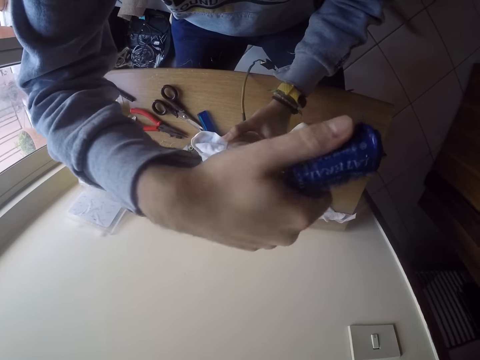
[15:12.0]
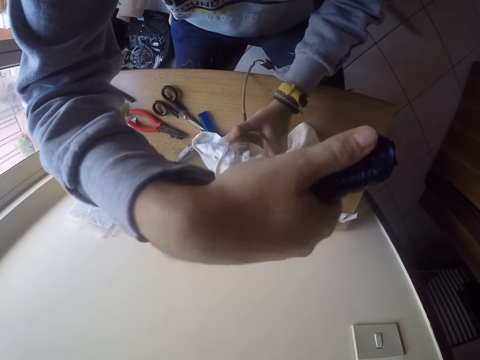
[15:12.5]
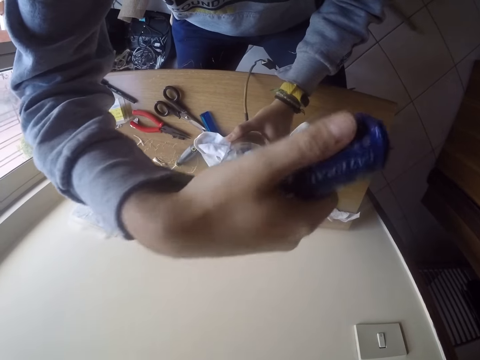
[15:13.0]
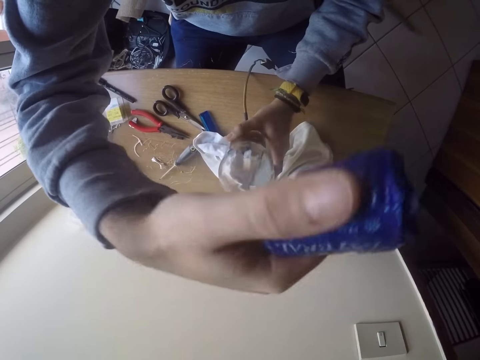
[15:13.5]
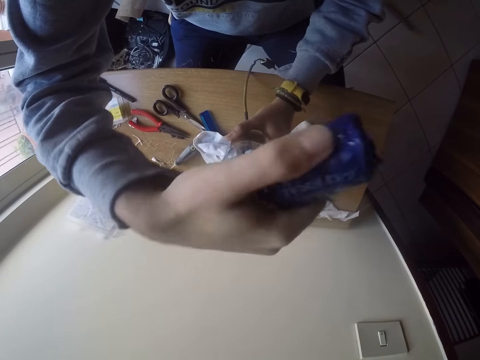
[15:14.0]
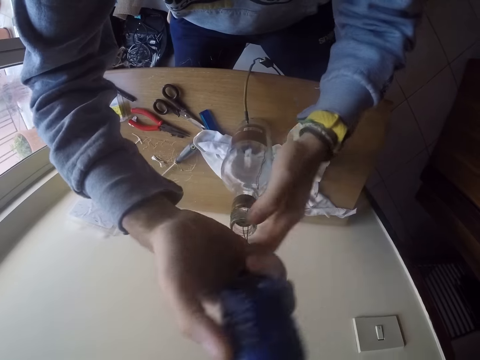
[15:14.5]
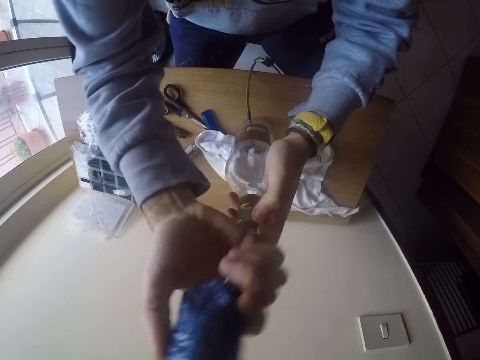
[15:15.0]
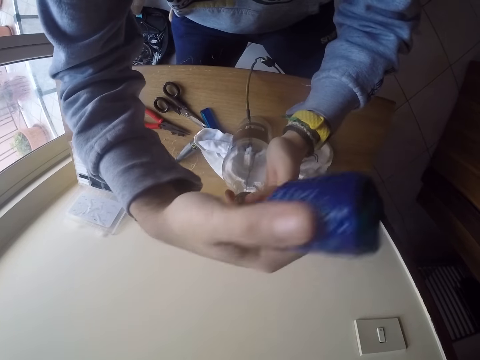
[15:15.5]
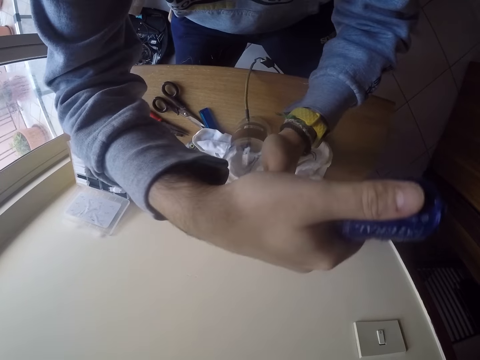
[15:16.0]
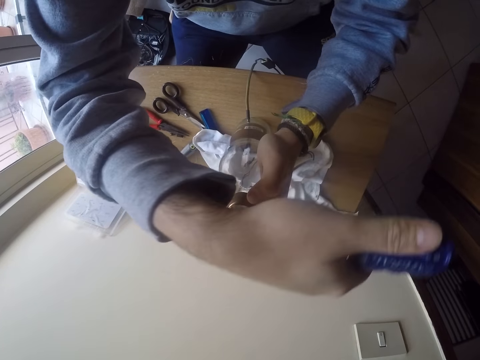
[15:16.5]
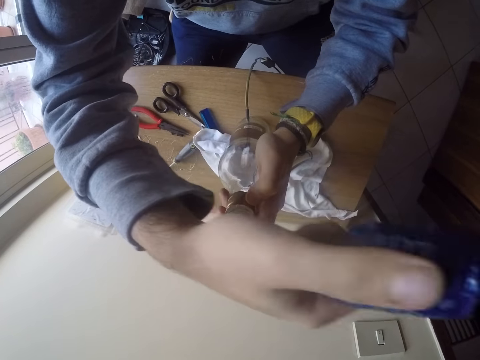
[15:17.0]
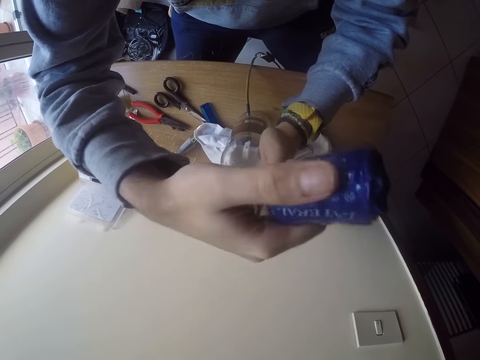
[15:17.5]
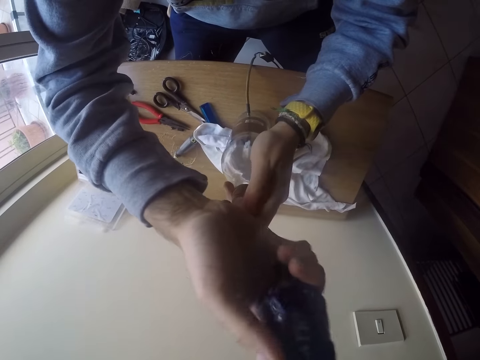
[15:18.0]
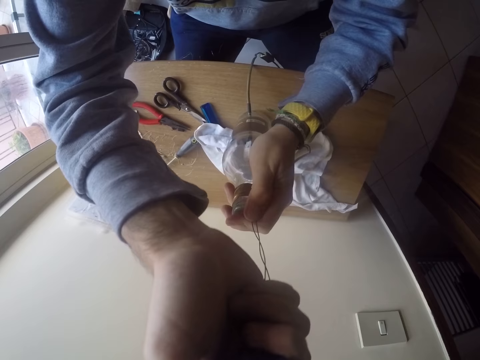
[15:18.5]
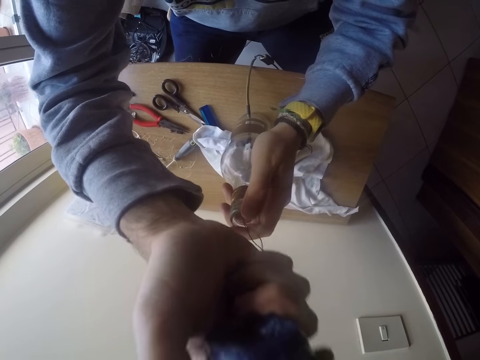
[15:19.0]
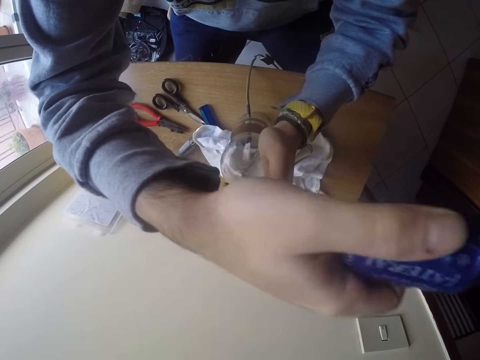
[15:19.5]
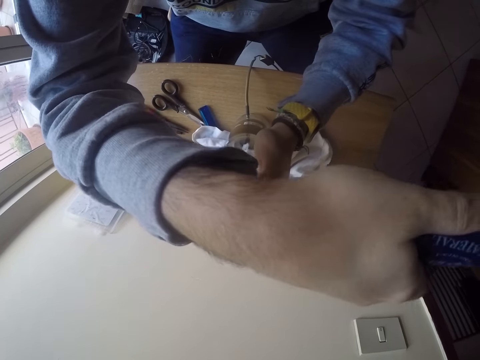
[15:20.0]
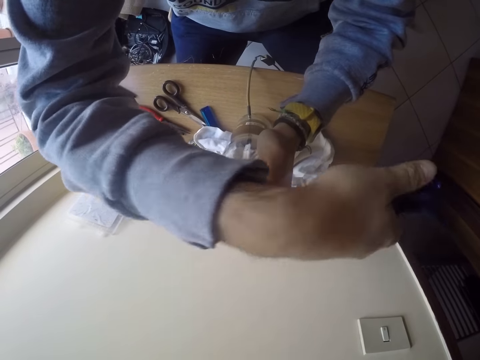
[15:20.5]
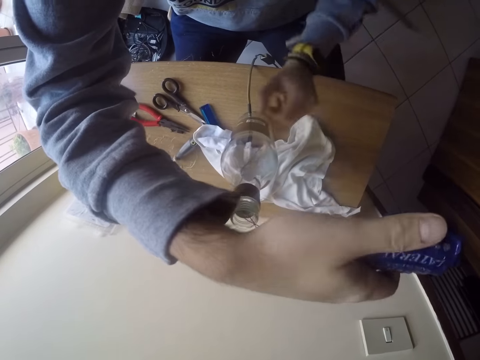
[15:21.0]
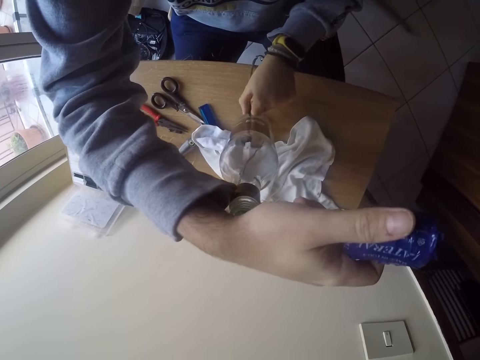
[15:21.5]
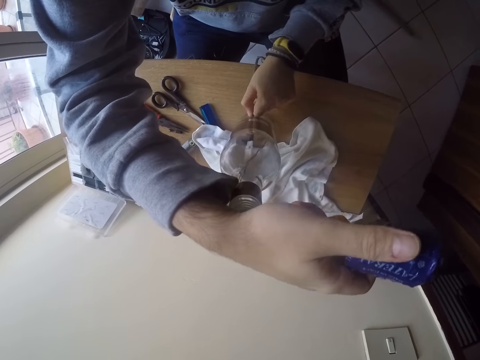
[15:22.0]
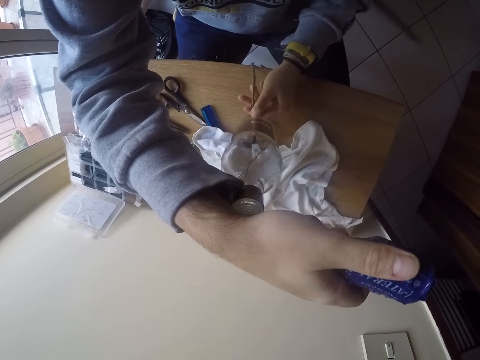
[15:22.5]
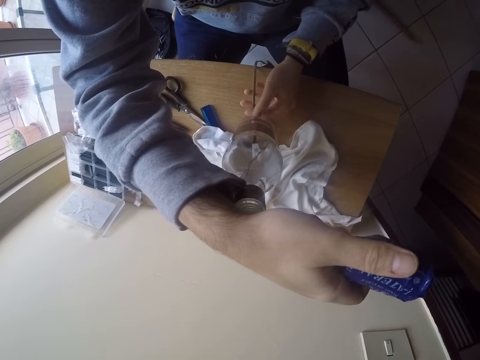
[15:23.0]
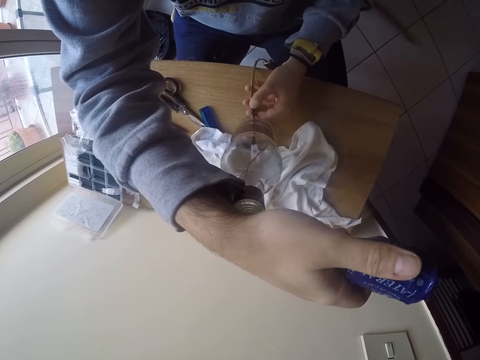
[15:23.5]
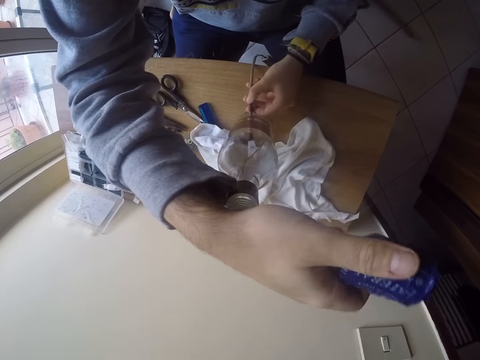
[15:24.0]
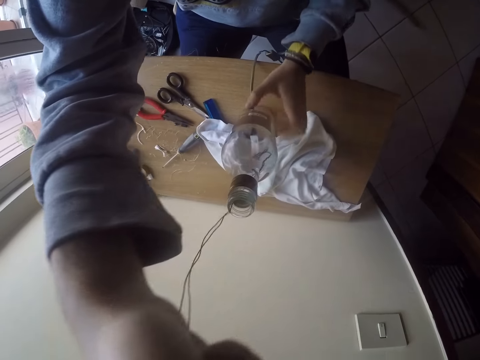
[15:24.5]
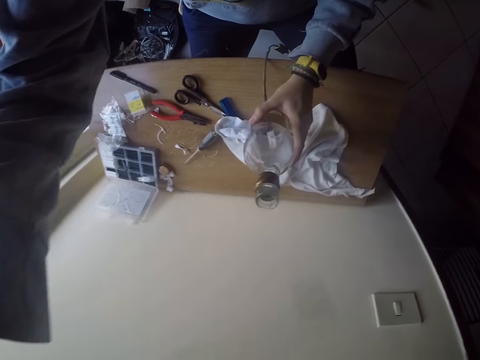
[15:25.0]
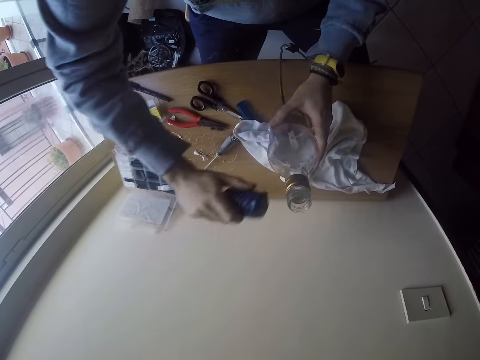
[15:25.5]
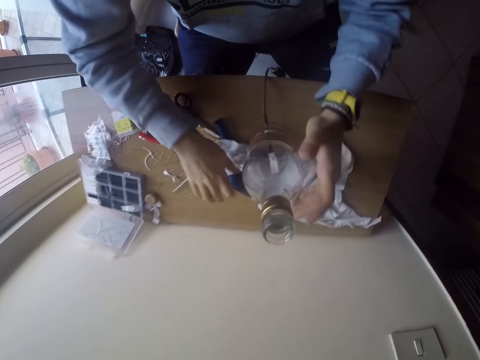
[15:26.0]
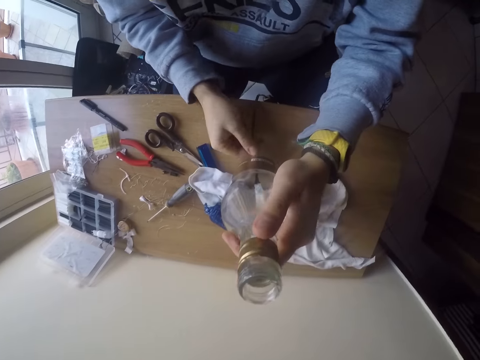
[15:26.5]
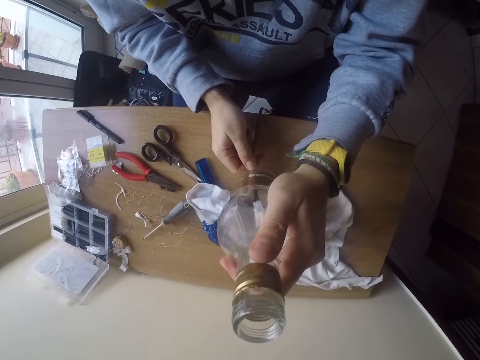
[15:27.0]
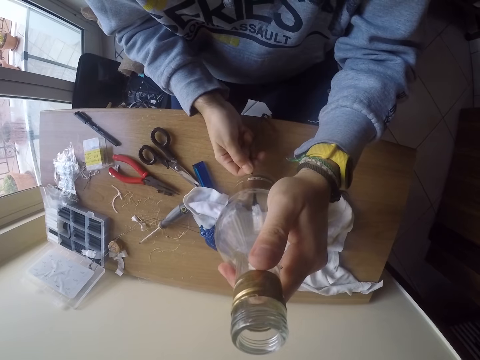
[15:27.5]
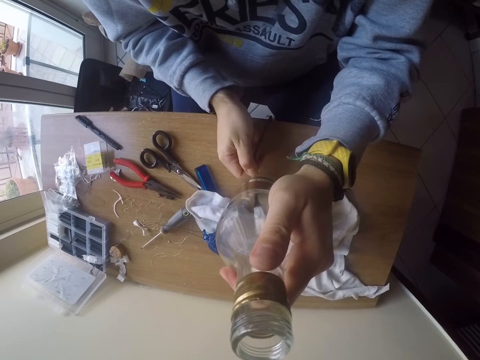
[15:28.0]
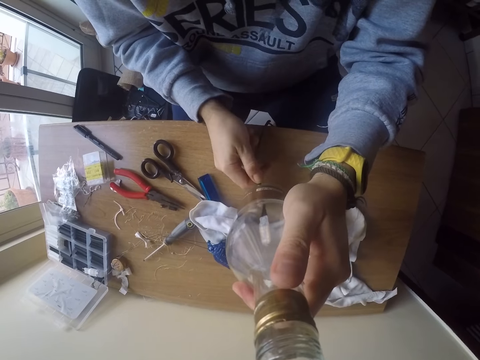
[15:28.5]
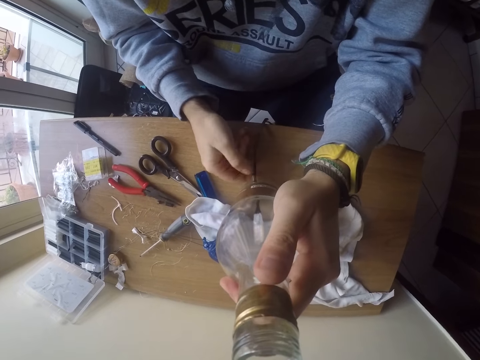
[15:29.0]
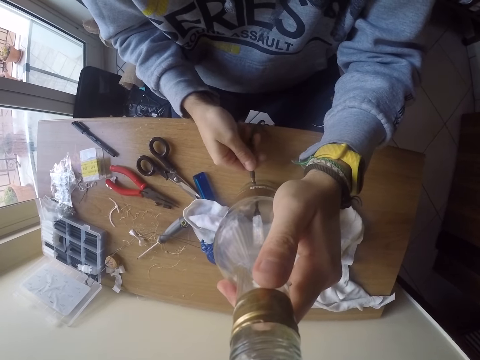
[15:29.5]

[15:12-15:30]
The camera wearer removes his left hand from the bottle lamp on the table. He holds the bottle lamp on the table with his left hand. He holds the cable on the table with his left hand and adjusts the cable in the bottle lamp on the table with his left hand. He turns the bulb cable with a hand. He takes out the wire from the bottle lamp with the rod or hook in his right hand. He removes the hook from the bottle. He holds the bottle lamp on the table with his left hand. He places the rod on the table with his right hand. He holds the cable on the table with his right hand and adjusts the cable in the bottle lamp on the table with his right hand.

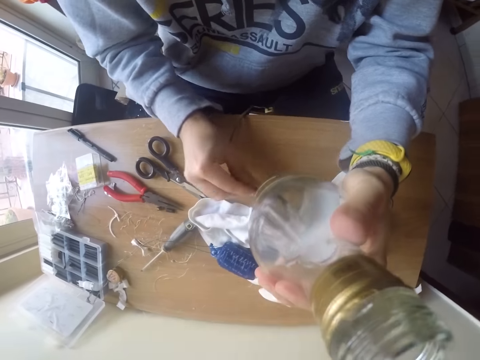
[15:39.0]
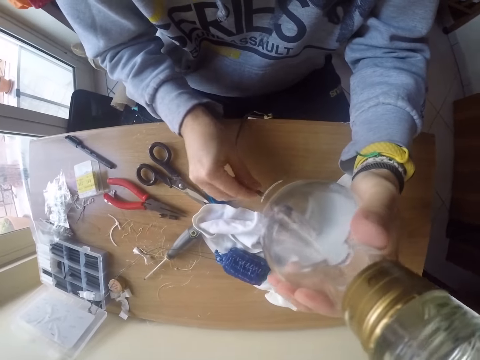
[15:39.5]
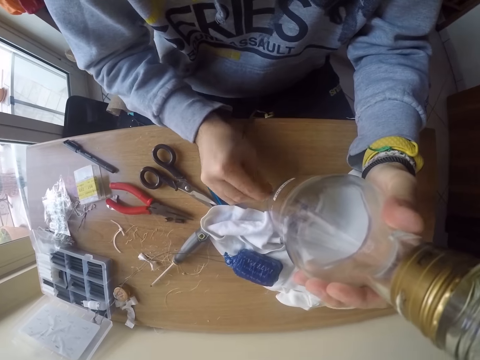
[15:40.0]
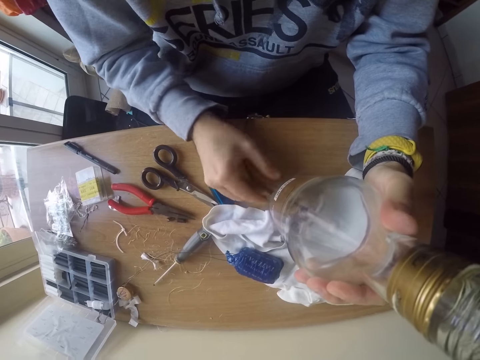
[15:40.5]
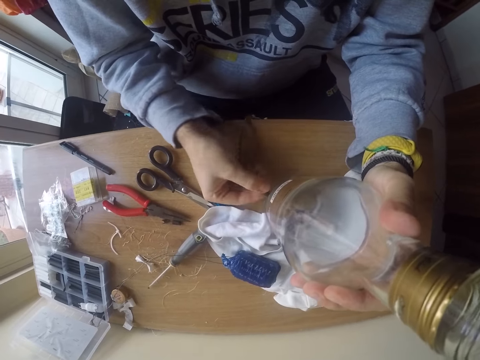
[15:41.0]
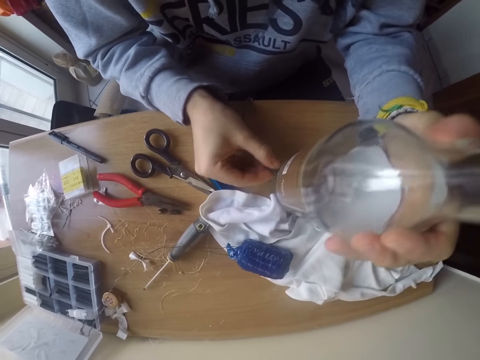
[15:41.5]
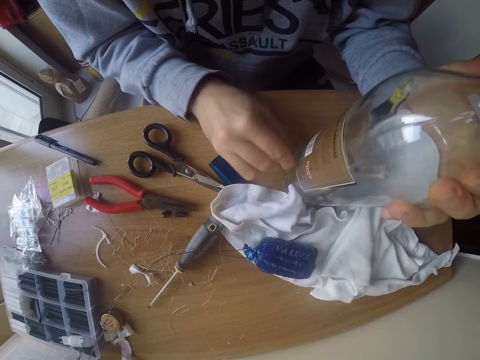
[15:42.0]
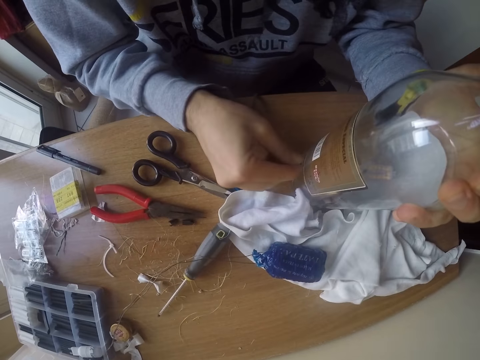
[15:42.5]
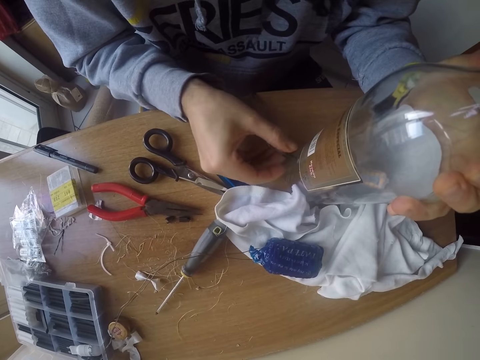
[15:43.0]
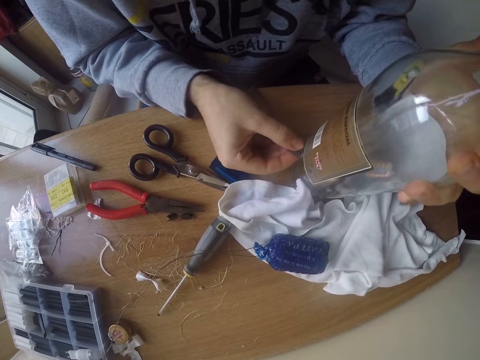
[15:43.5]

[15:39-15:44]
The camera wearer moves the bottle lamp on the table with his left hand.

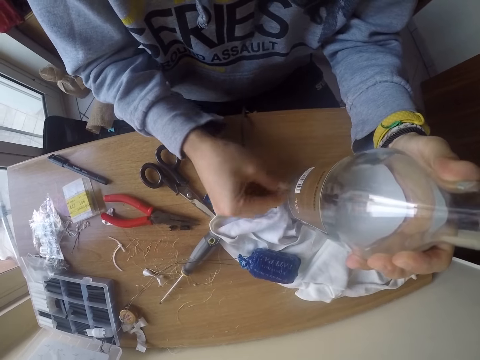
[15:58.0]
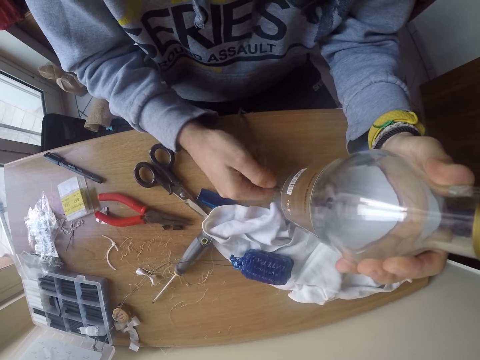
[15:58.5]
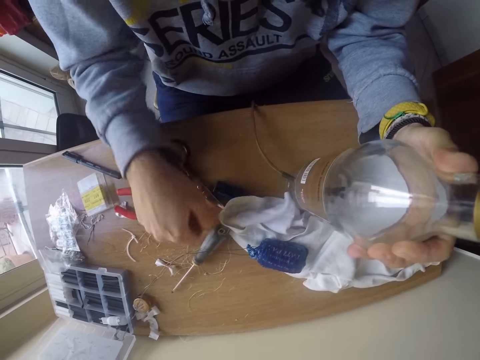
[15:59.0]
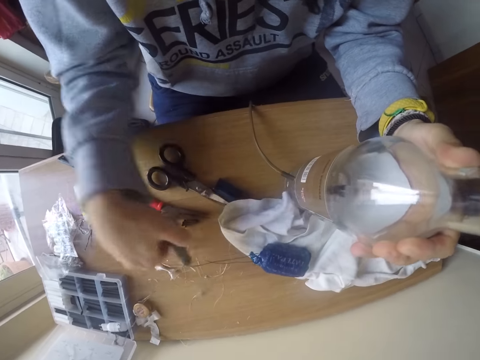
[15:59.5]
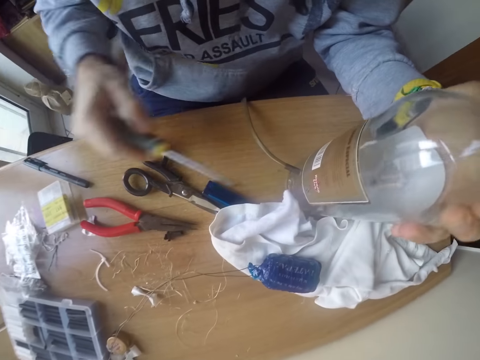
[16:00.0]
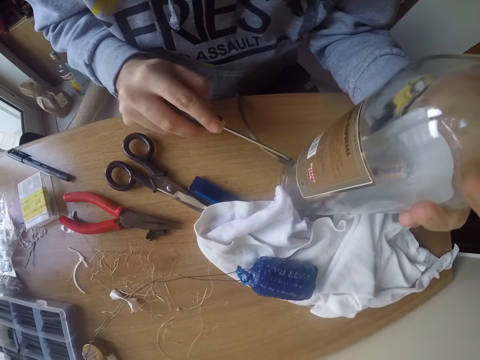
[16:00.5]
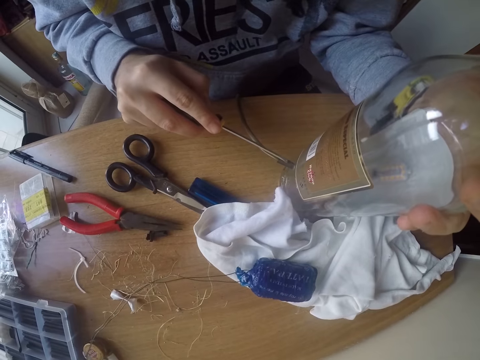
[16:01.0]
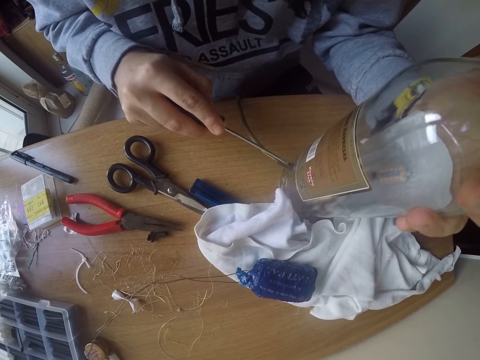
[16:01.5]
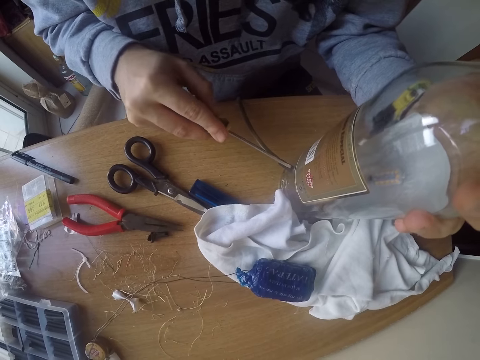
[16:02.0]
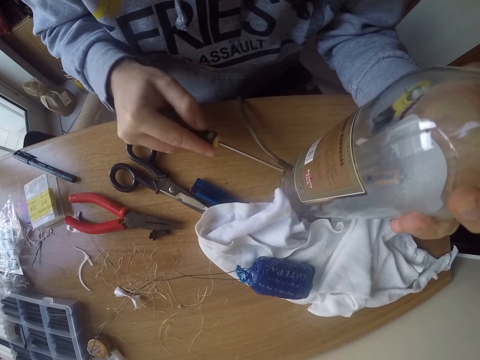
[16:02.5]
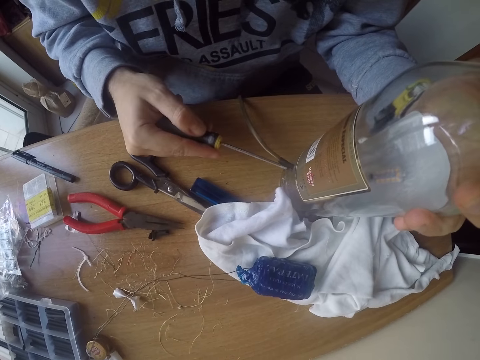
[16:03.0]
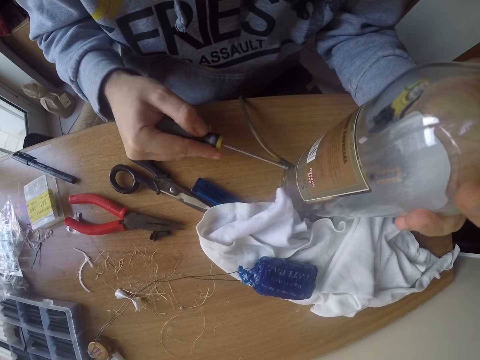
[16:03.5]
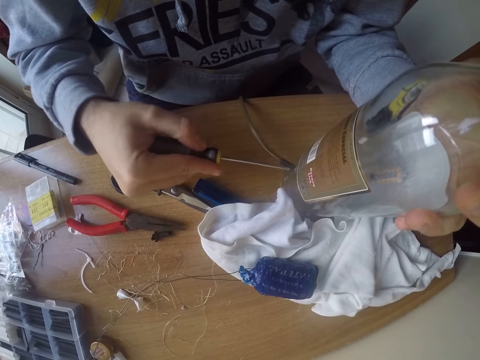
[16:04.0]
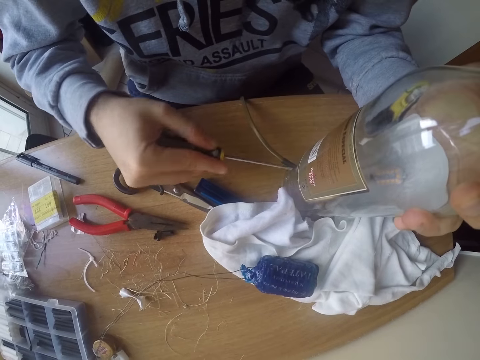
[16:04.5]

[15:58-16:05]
The camera wearer picks up the screwdriver from the table with his right hand. He adjusts the cable in the bottle lamp with the screwdriver in his right hand.
